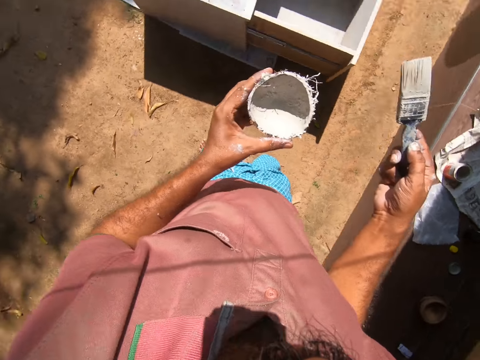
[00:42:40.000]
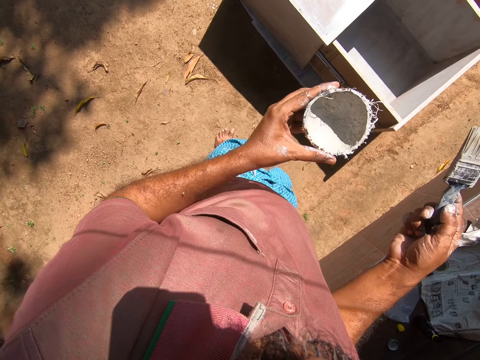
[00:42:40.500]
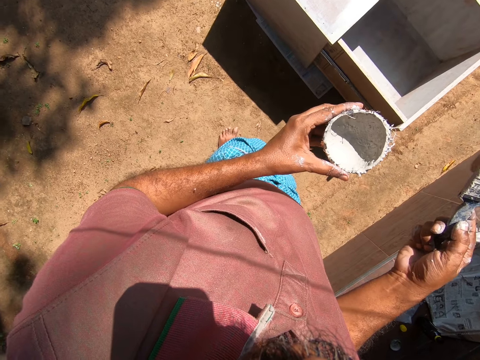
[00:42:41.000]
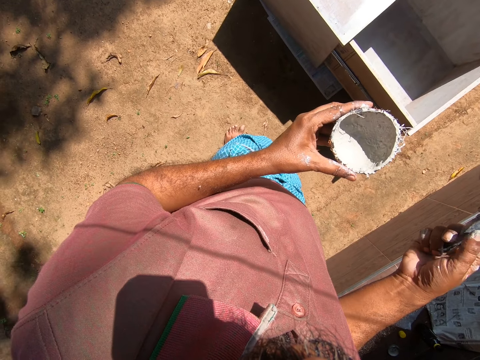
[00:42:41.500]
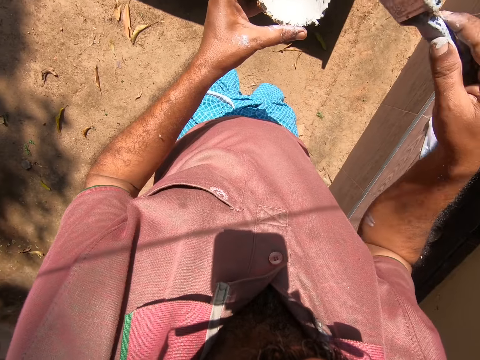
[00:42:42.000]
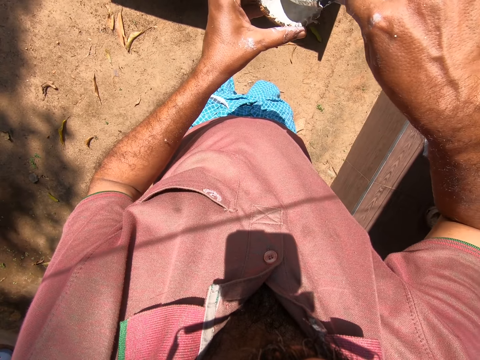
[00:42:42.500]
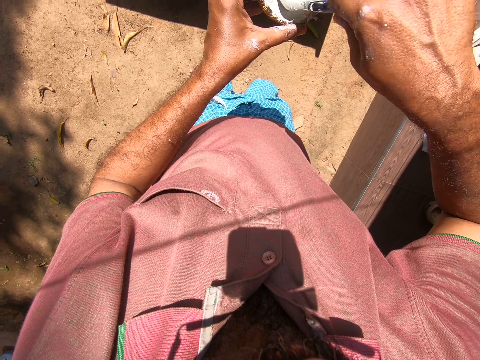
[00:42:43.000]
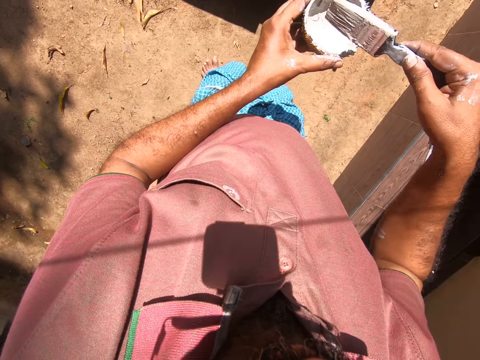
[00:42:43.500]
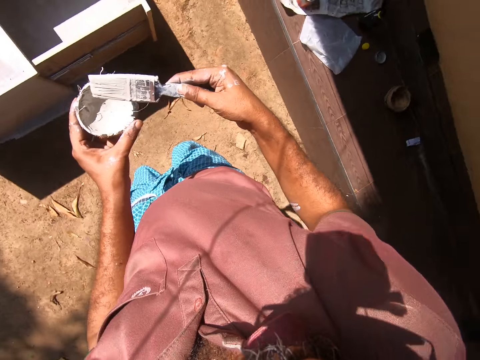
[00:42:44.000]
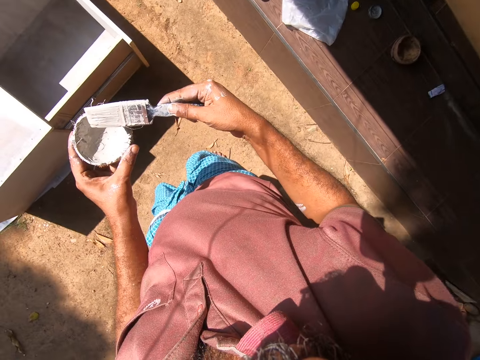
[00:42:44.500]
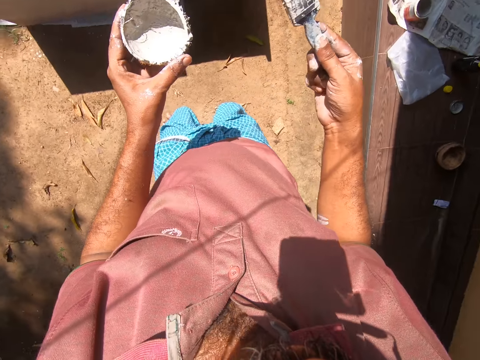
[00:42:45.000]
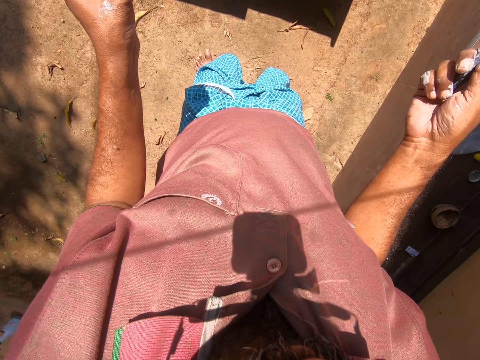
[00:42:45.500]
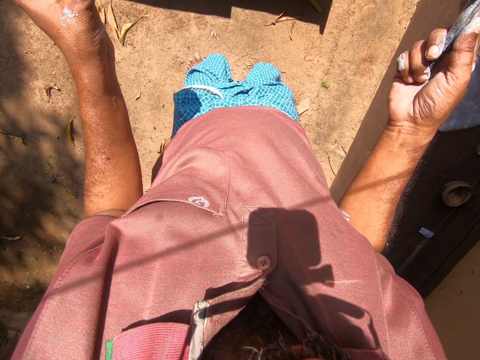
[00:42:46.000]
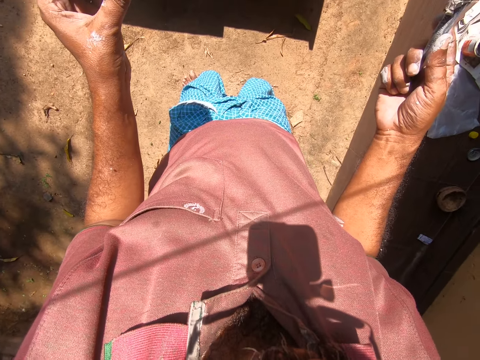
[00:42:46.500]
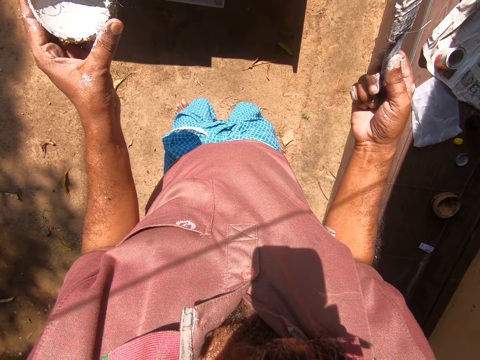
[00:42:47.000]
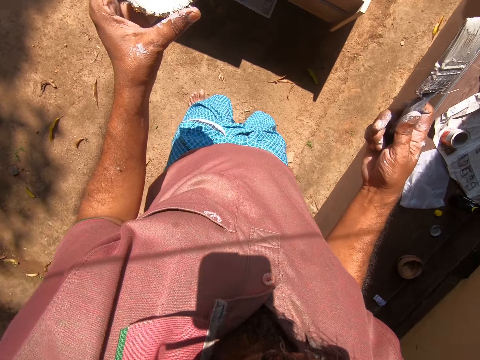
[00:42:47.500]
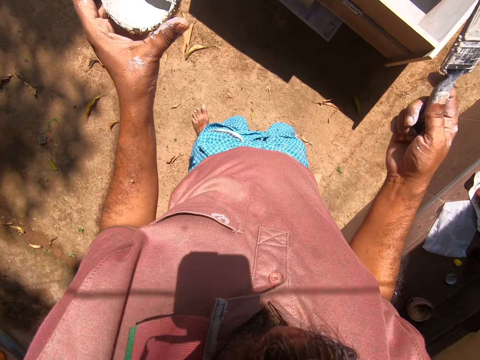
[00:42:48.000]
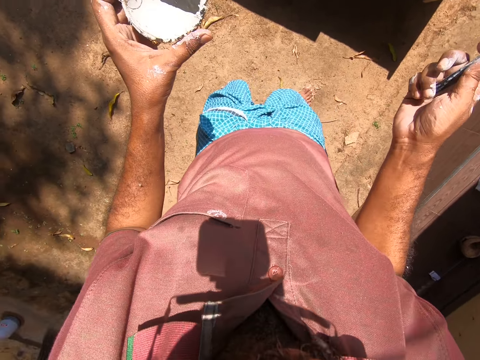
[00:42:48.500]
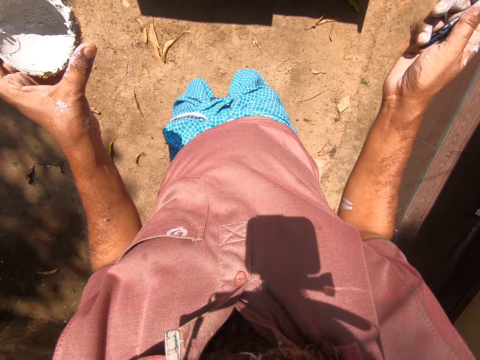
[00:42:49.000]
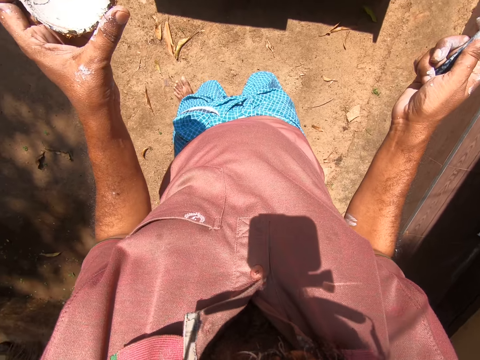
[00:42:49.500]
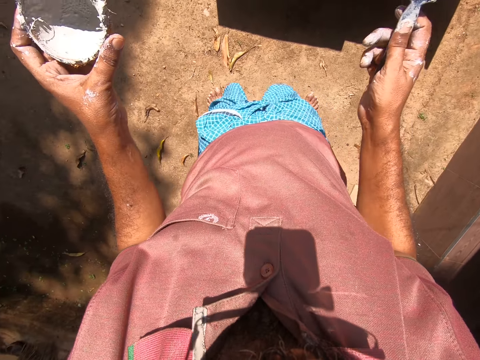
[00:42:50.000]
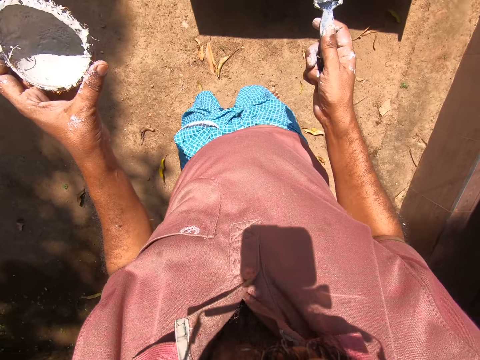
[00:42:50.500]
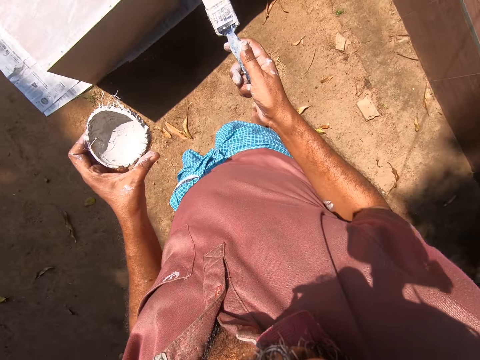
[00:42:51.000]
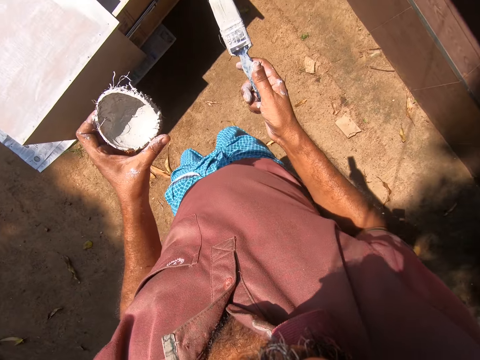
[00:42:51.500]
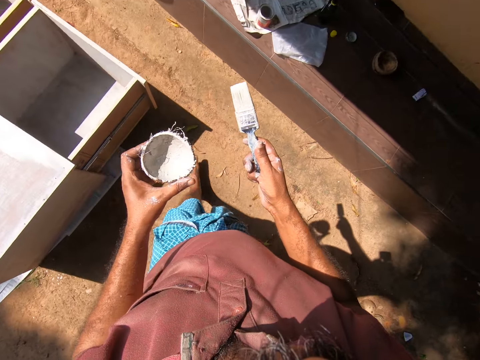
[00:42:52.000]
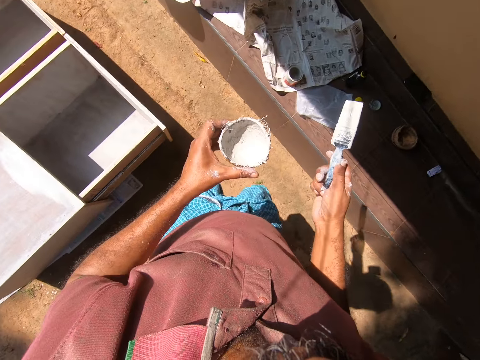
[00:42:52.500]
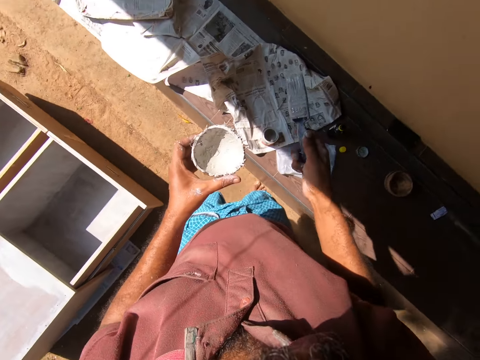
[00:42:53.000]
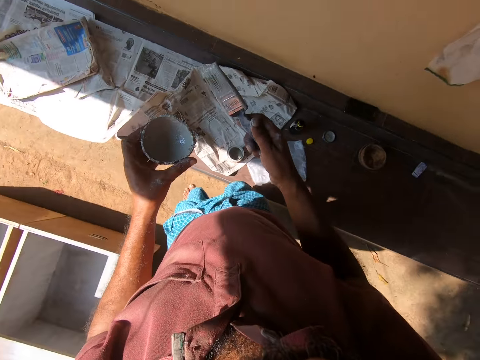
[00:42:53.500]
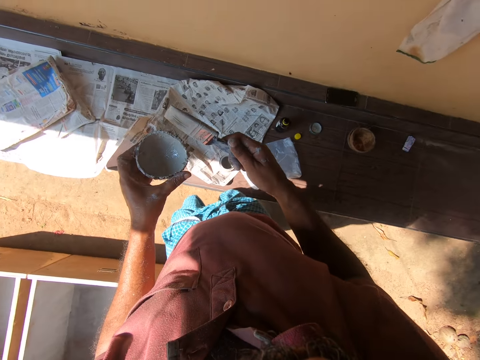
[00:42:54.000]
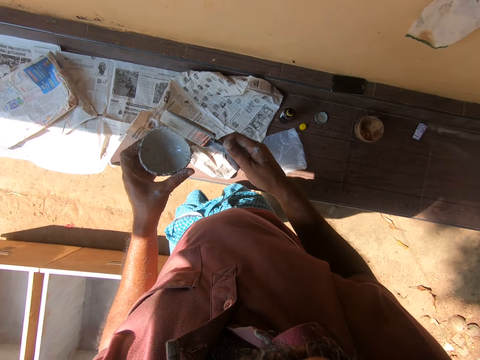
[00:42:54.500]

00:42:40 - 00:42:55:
The camera wearer takes paint from the coconut shell with the paintbrush. They look around the compound. They talk to a person in the background. They walk towards the tile paving.

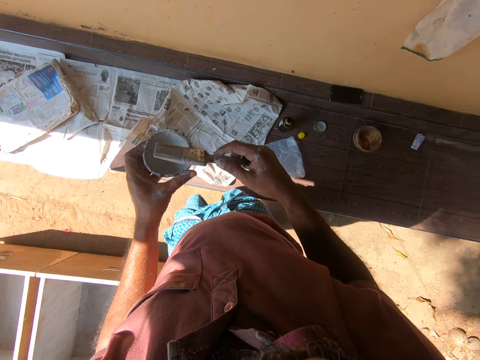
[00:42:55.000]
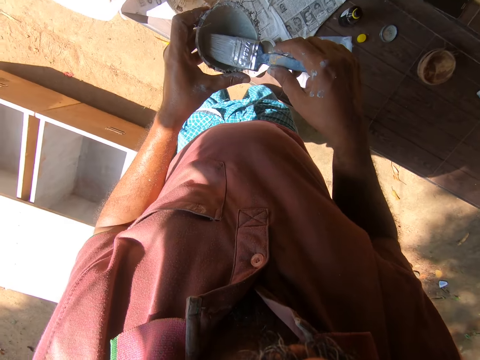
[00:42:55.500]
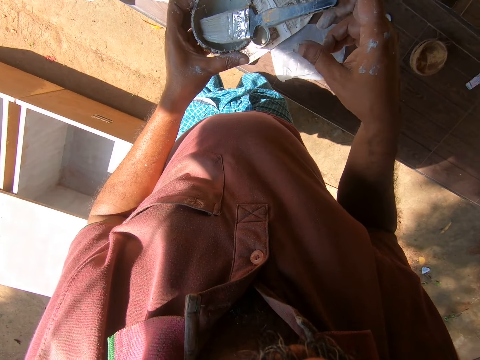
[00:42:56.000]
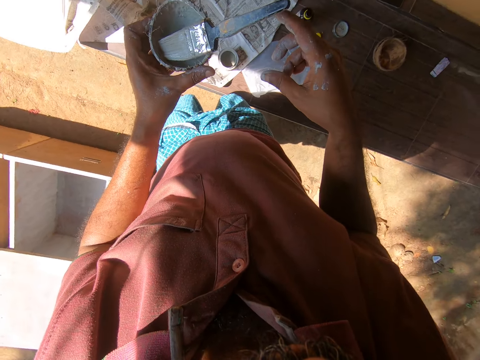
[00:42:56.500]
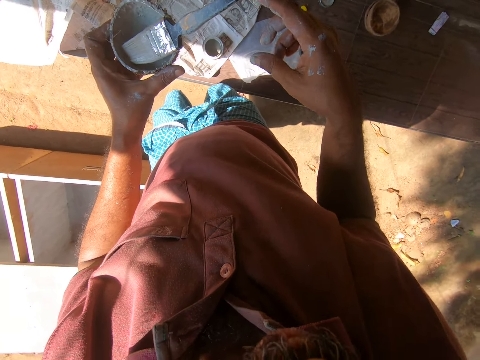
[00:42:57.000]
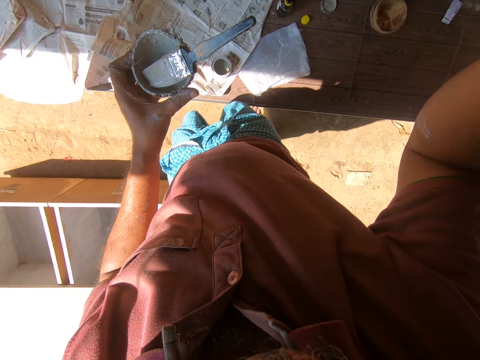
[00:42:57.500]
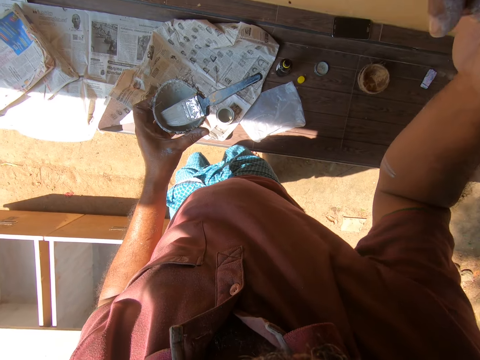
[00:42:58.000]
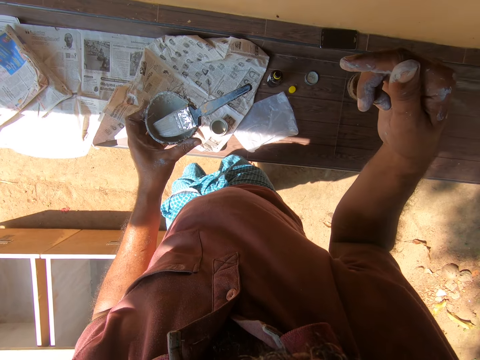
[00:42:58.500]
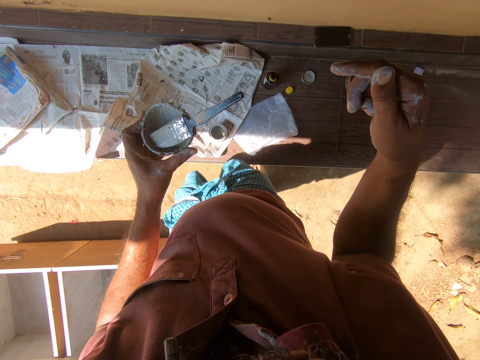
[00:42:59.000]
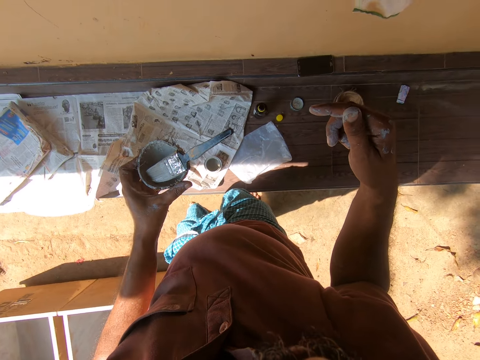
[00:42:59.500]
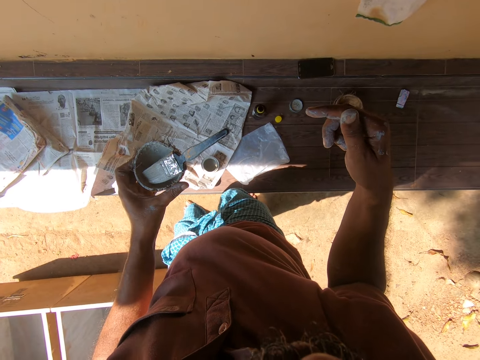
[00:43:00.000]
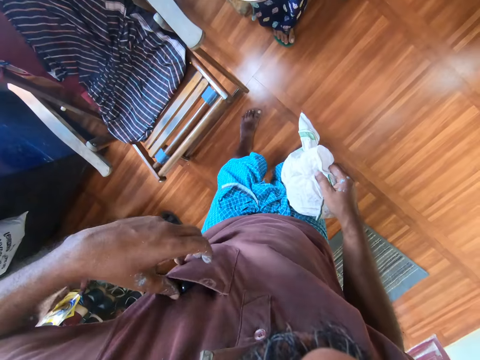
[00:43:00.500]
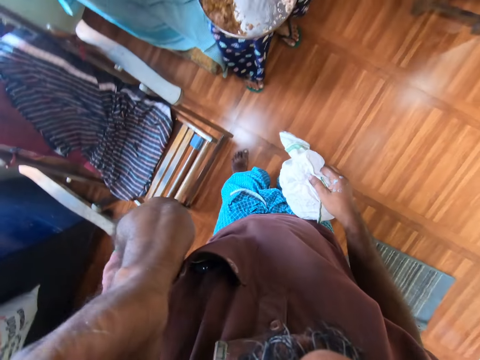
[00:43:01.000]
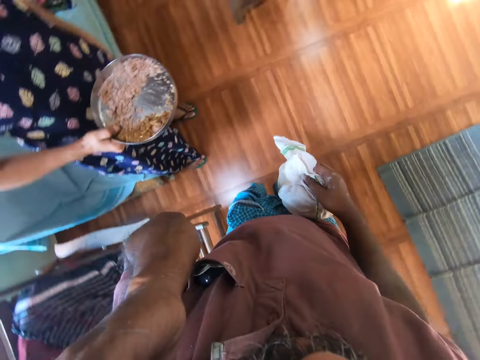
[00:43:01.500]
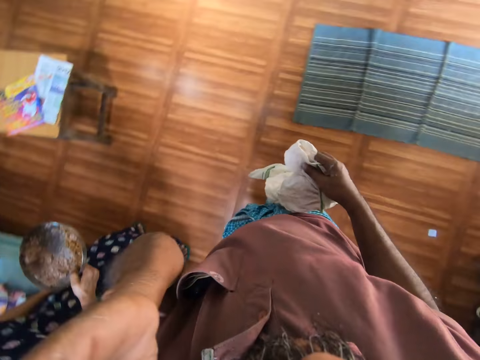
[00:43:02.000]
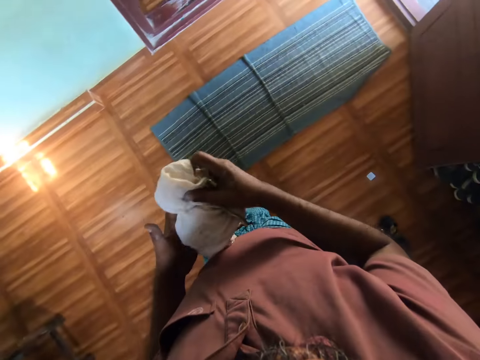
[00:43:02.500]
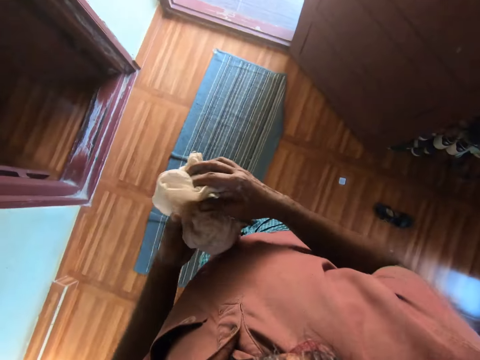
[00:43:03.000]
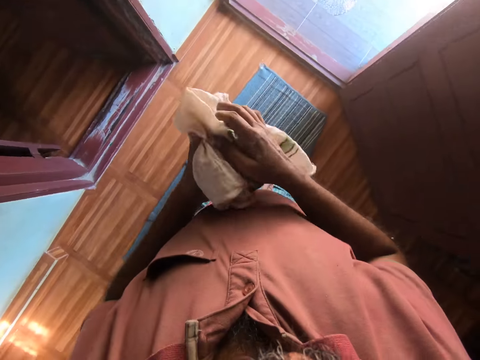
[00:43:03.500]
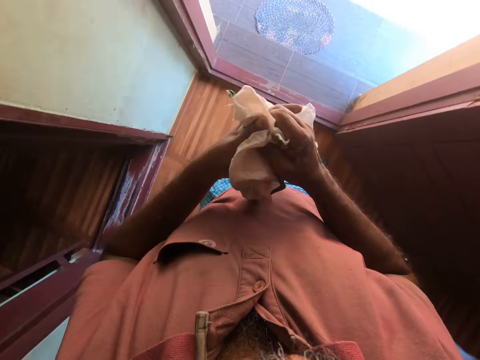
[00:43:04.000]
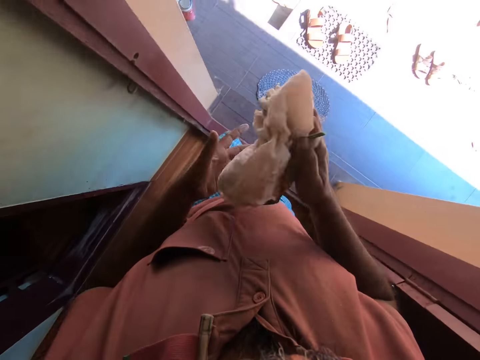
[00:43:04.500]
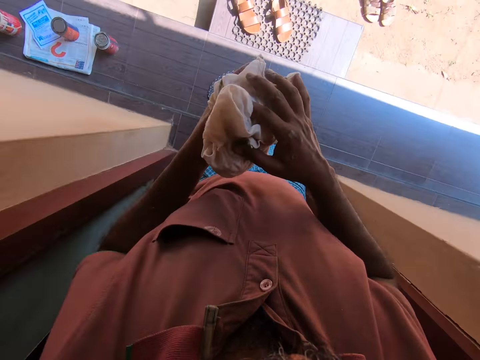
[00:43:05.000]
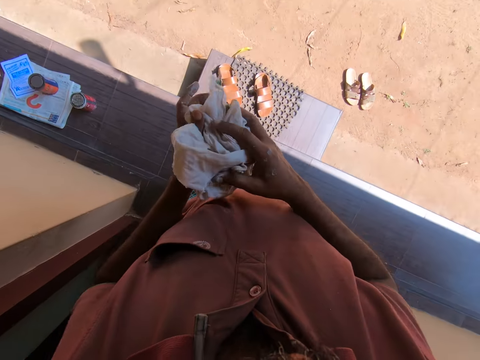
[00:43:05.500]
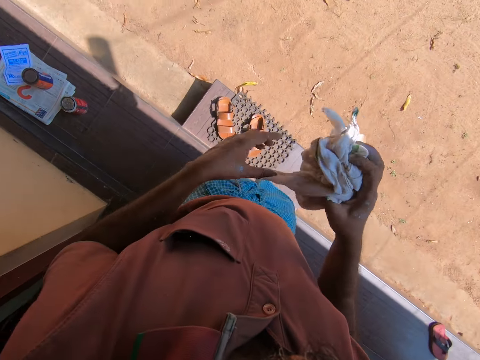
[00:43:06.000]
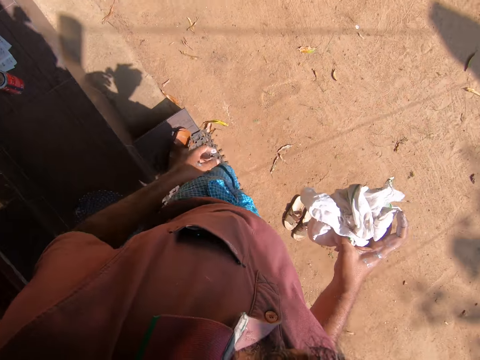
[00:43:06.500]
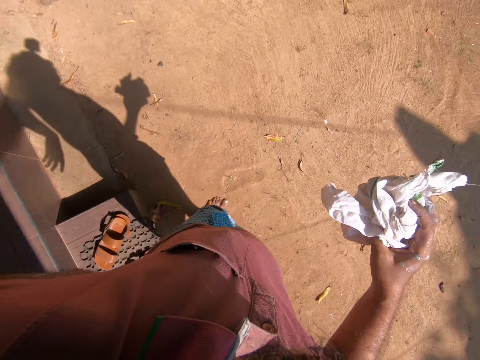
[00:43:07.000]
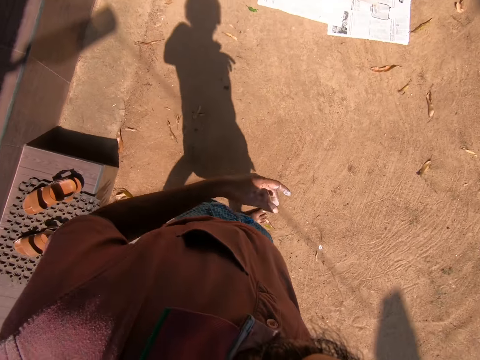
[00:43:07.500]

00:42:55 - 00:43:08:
The camera wearer drops the paintbrush in the coconut shell. He talks to a person in the background. He raises his right hand. He scratches his face. He walks around the house. A person walks around the house. The camera wearer walks towards outside. He passes a cloth between his hands. He walks outside.
